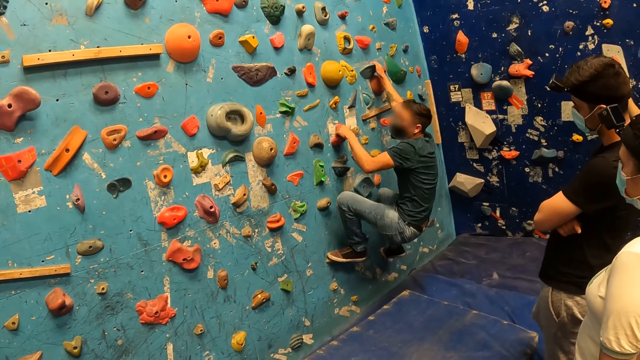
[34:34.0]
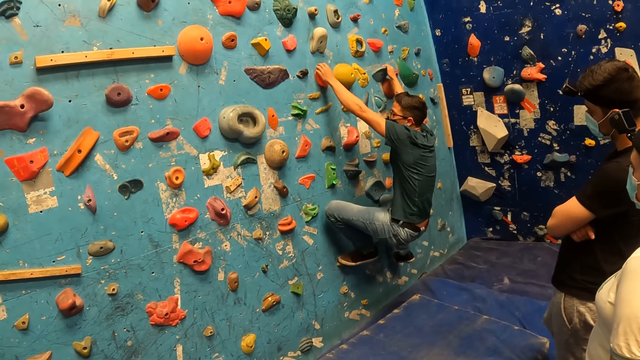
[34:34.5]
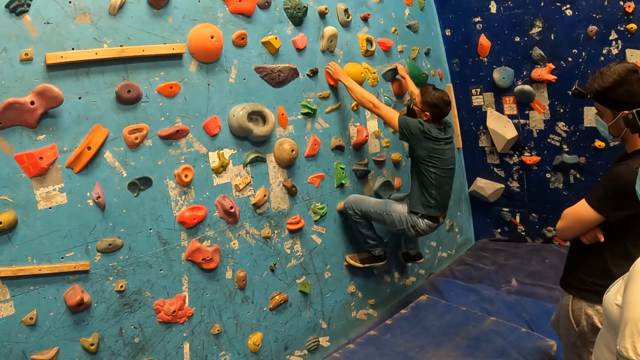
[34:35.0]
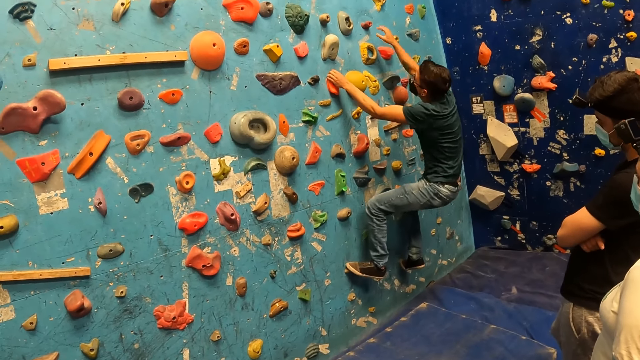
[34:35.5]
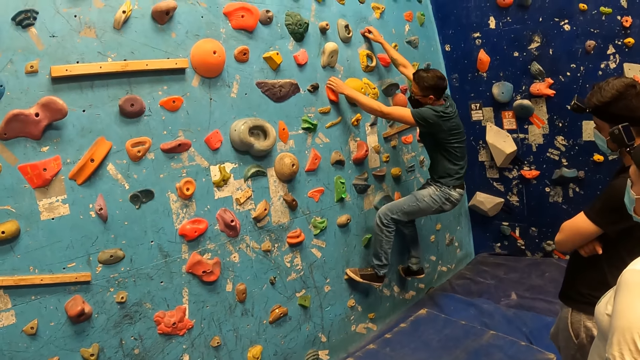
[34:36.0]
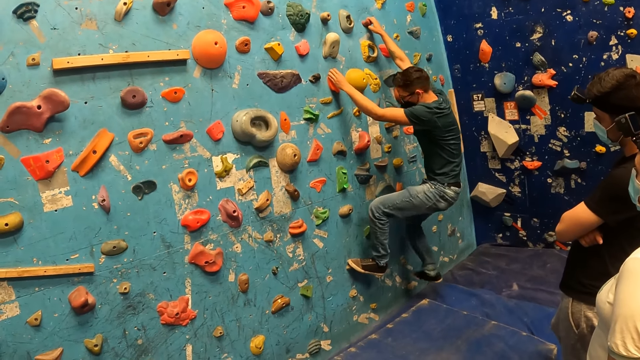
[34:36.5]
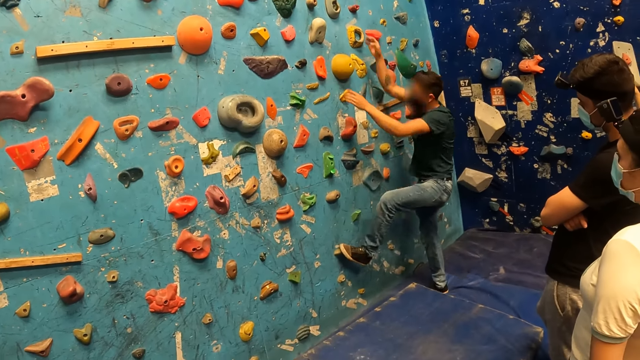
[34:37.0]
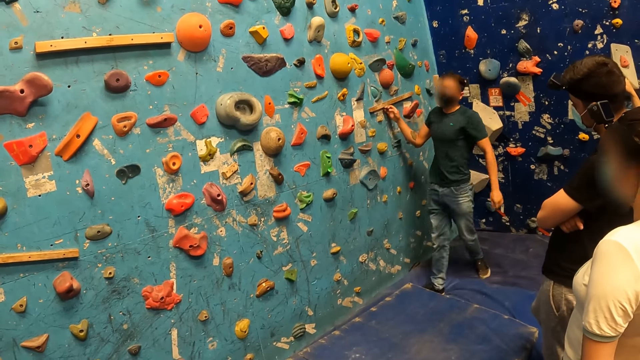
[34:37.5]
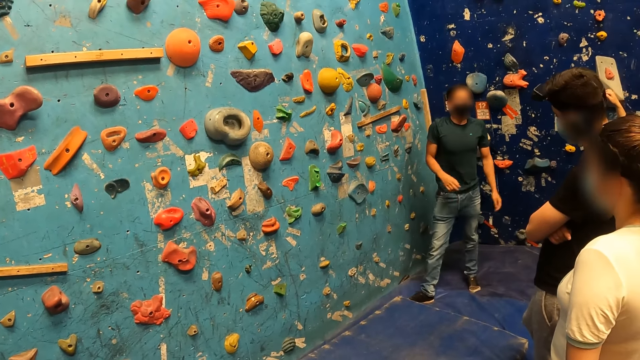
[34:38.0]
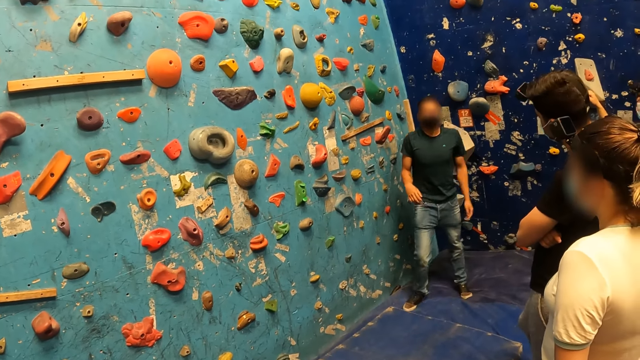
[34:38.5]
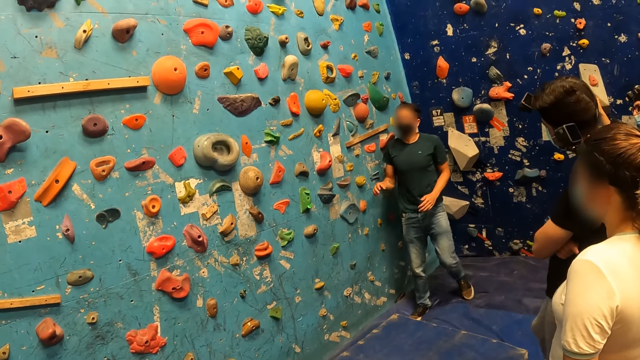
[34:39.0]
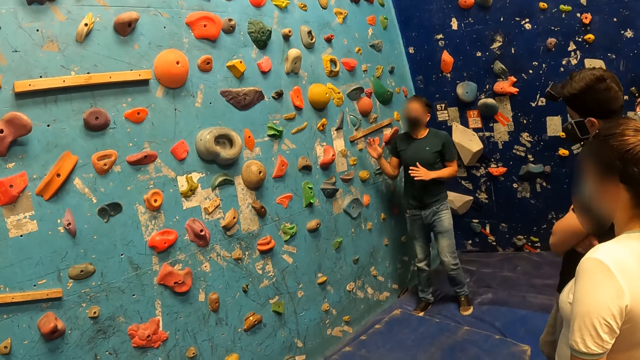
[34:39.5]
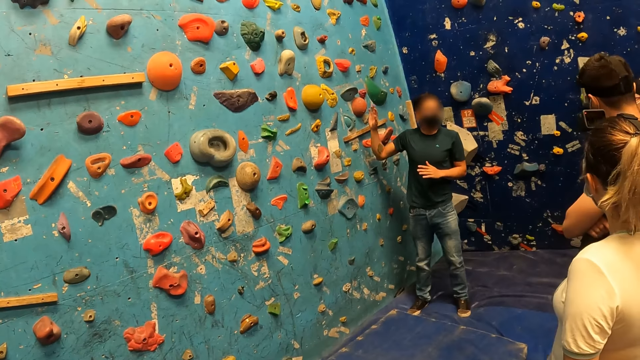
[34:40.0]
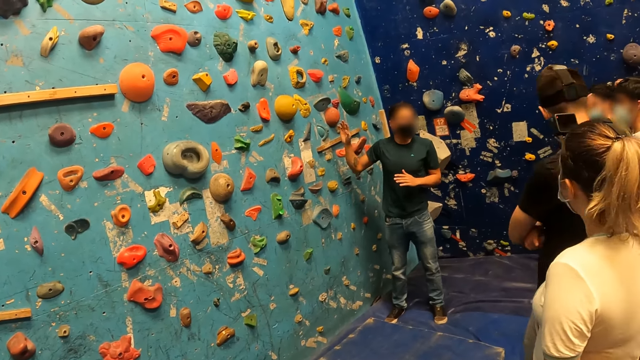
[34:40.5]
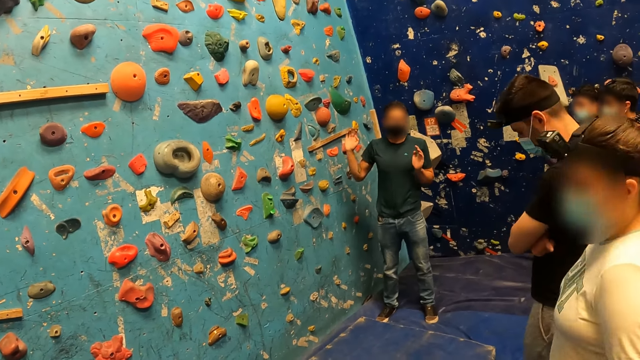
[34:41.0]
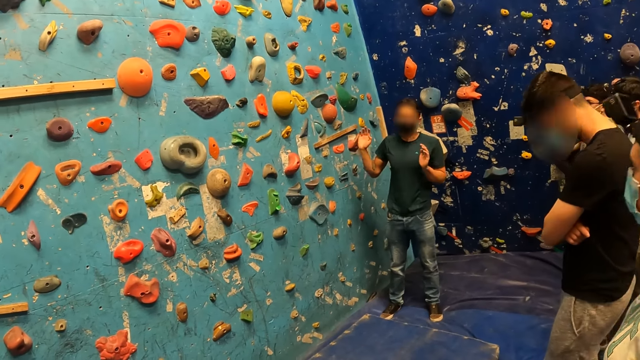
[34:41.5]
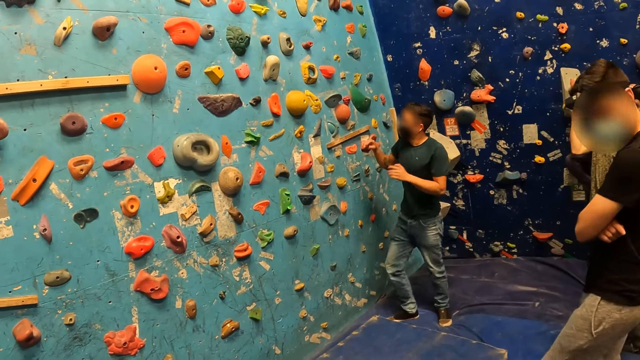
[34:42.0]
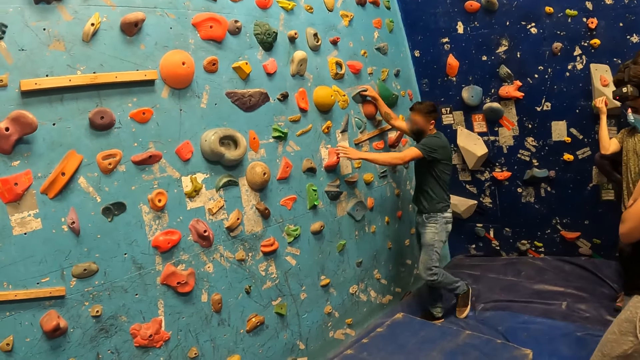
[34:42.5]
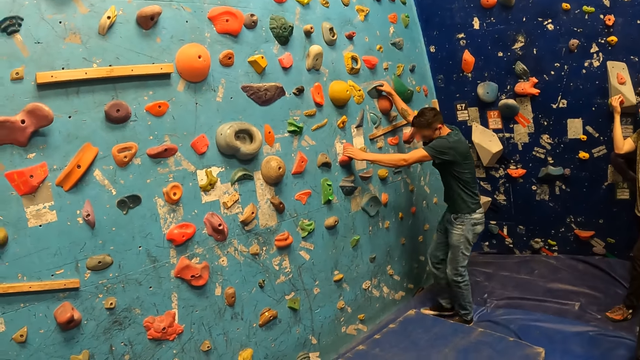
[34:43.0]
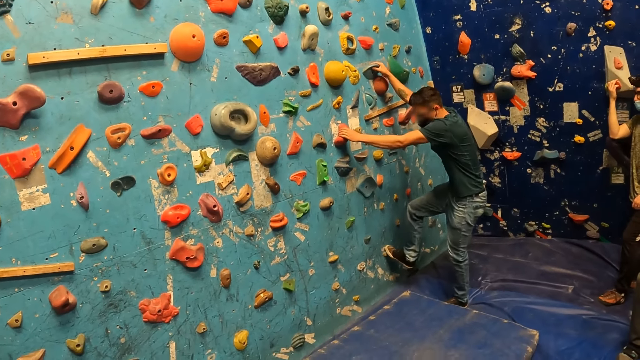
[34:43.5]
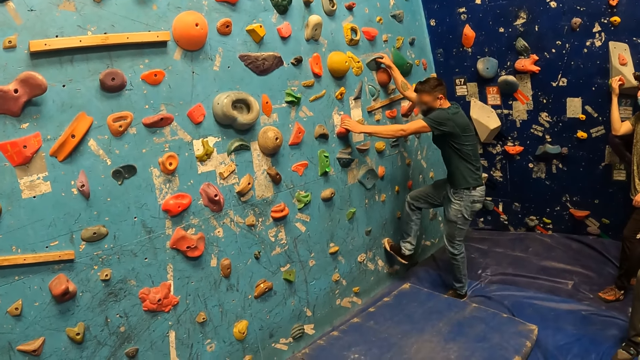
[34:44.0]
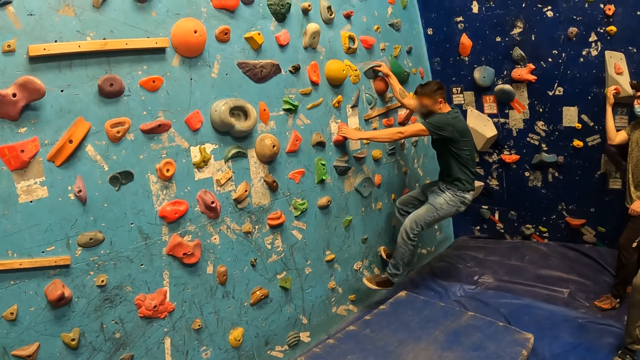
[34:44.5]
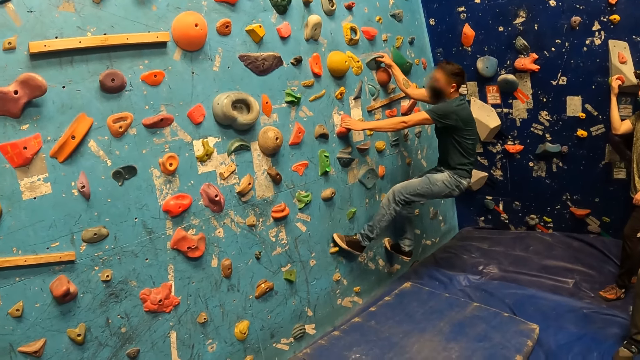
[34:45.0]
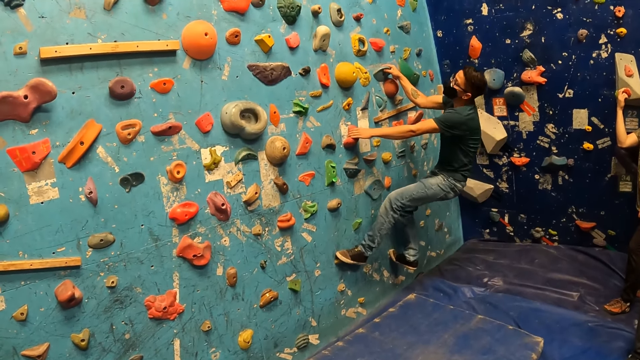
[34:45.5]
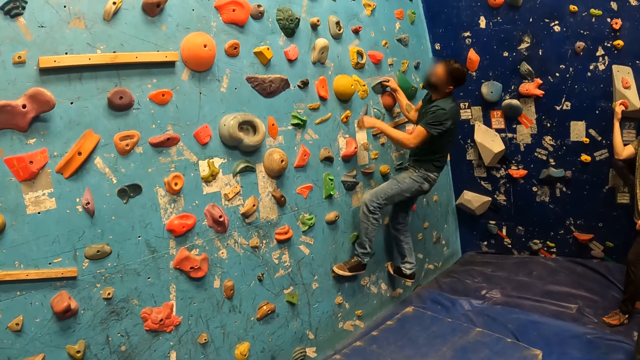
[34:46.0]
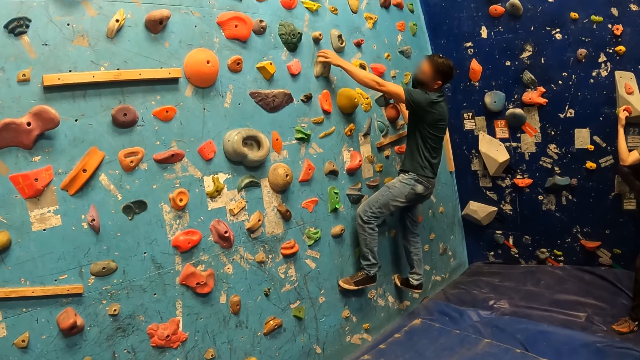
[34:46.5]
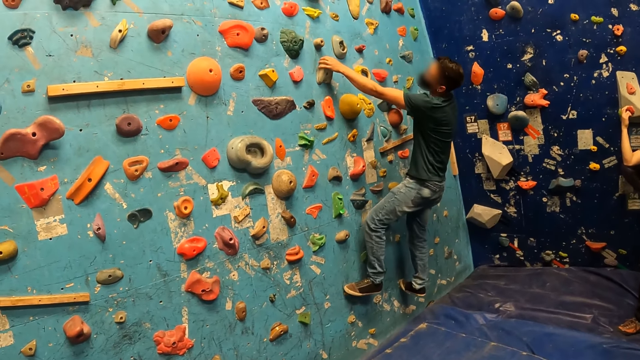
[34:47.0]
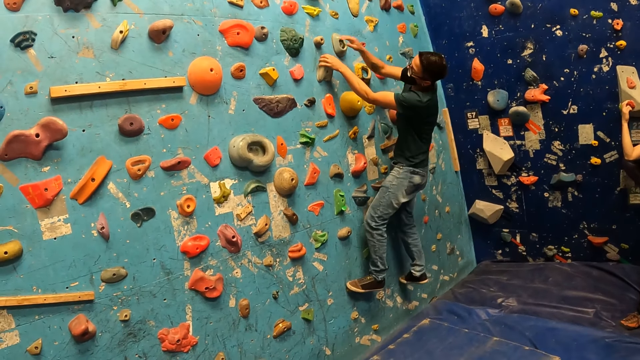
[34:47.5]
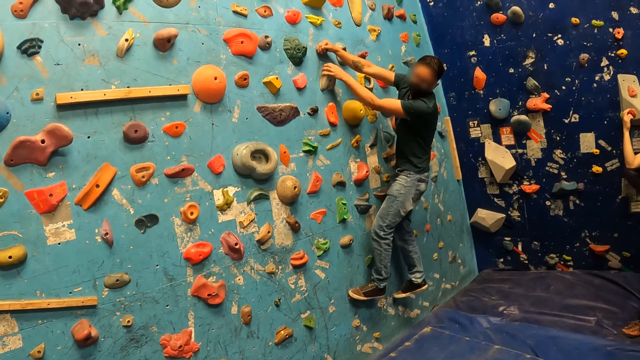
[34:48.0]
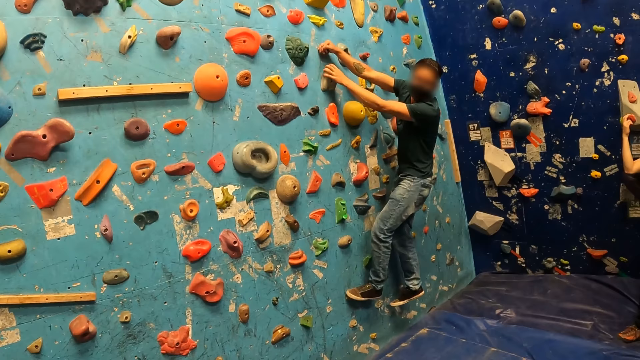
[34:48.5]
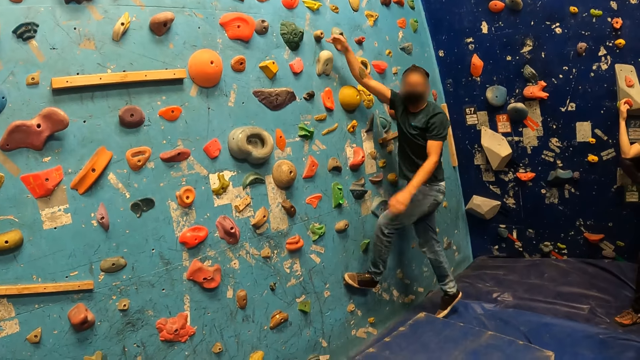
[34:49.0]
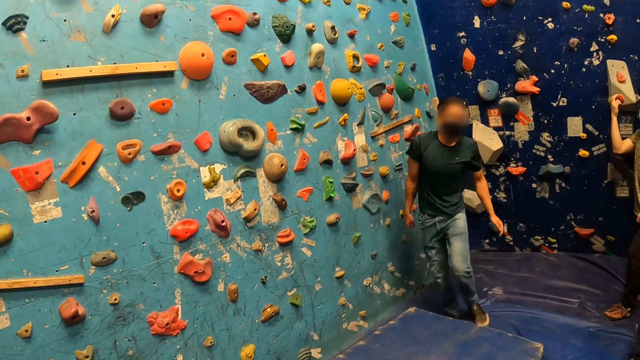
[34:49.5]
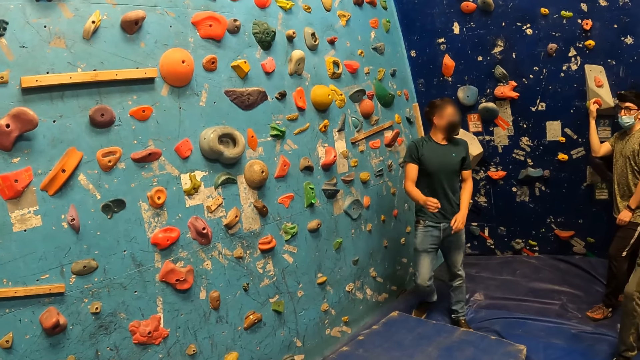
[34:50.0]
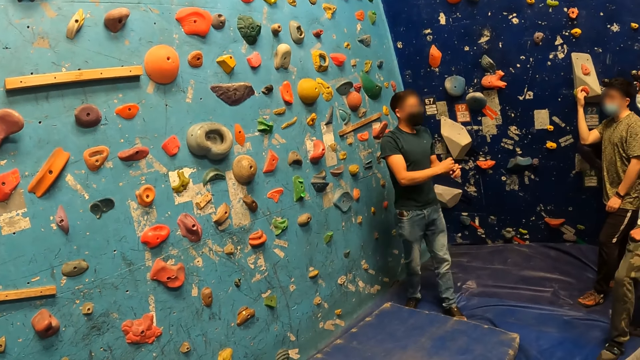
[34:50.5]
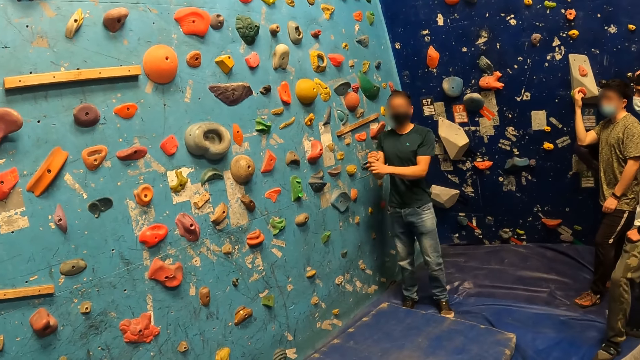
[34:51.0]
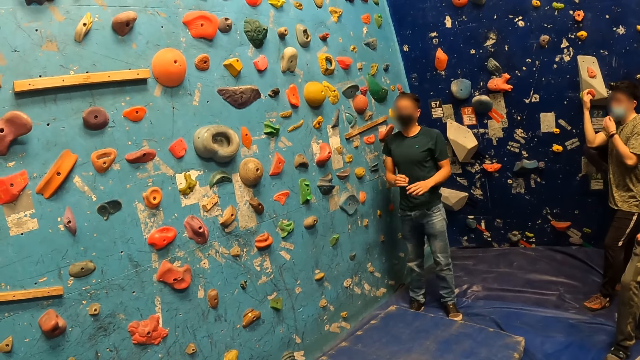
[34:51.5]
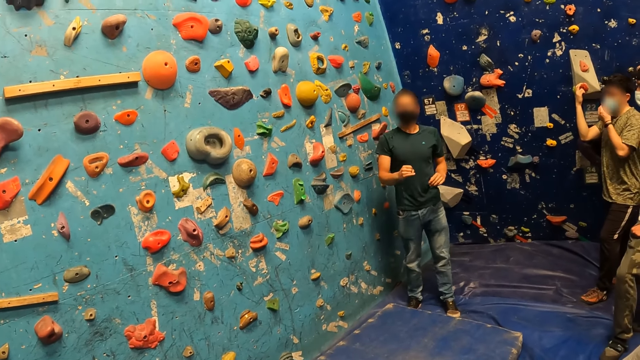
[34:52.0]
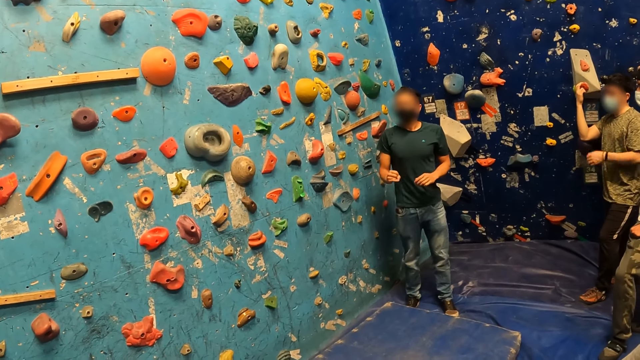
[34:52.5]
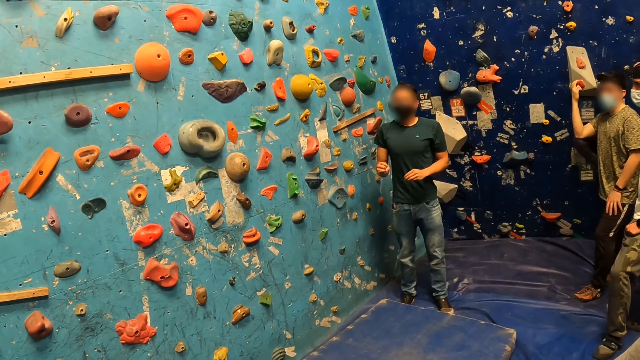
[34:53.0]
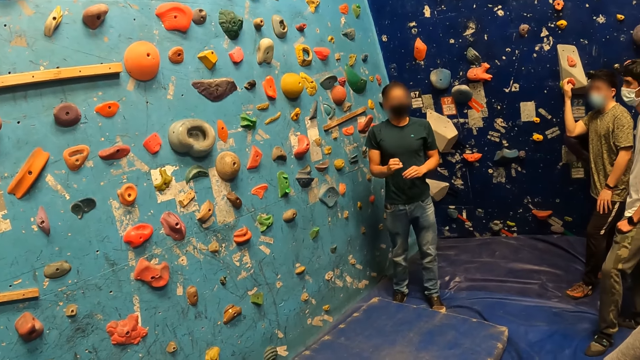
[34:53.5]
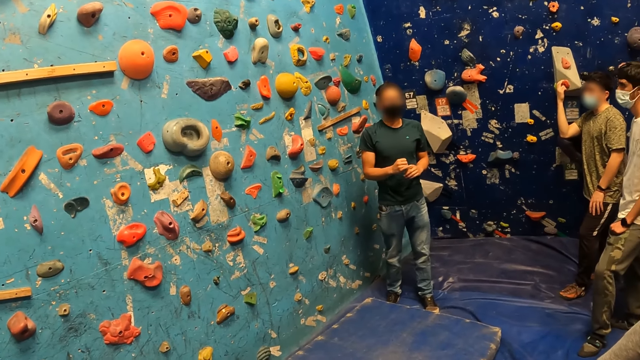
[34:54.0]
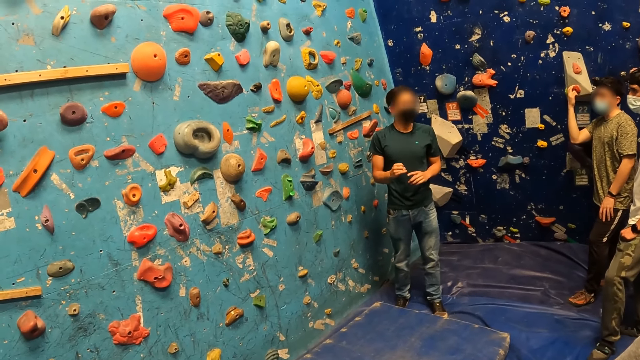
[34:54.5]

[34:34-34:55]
The man climbs down from the wall. The man demonstrates how to climb the wall. The man climbs down from the wall.
